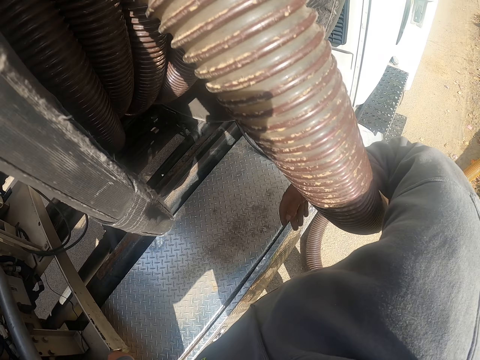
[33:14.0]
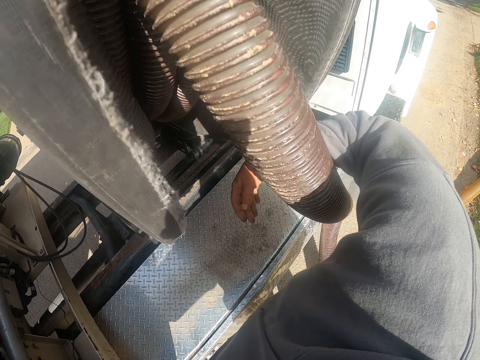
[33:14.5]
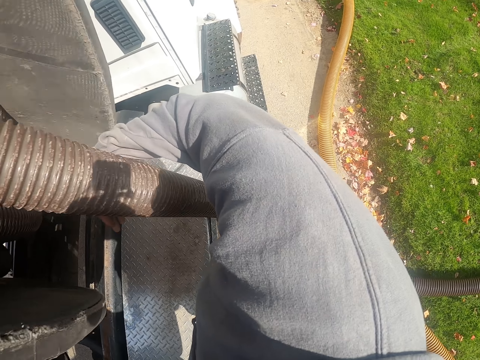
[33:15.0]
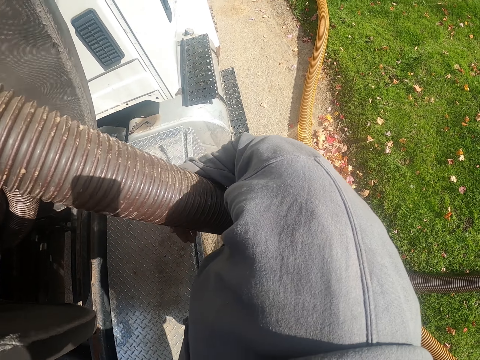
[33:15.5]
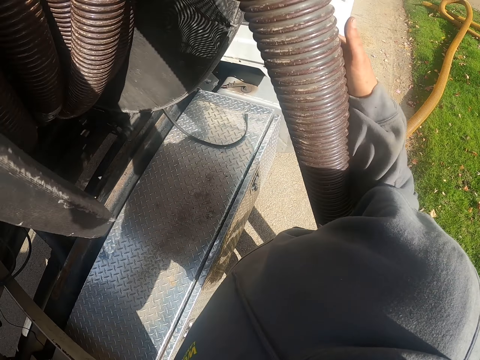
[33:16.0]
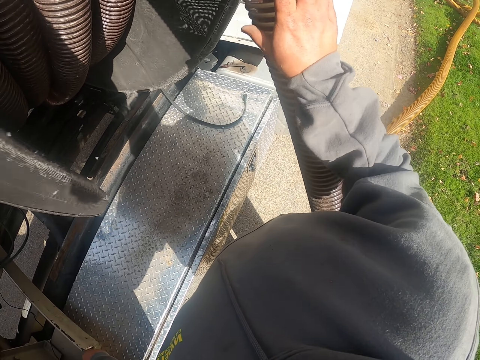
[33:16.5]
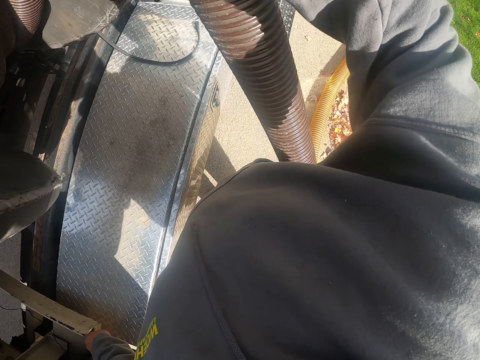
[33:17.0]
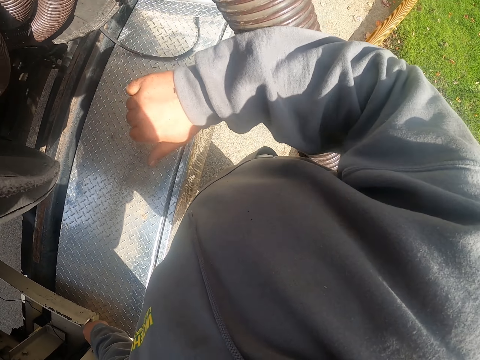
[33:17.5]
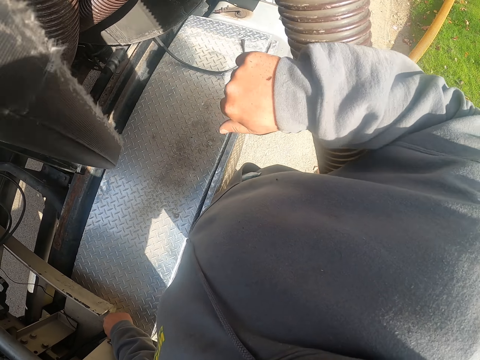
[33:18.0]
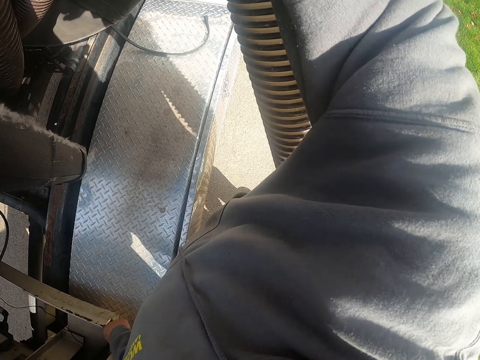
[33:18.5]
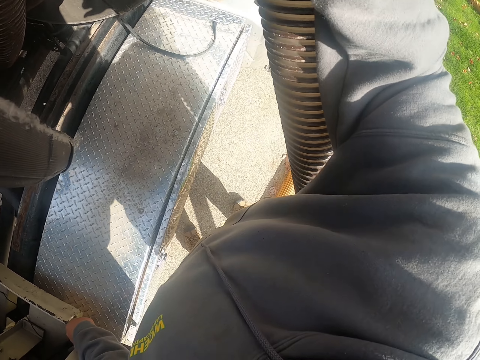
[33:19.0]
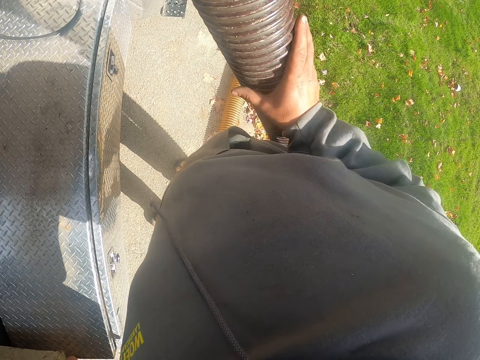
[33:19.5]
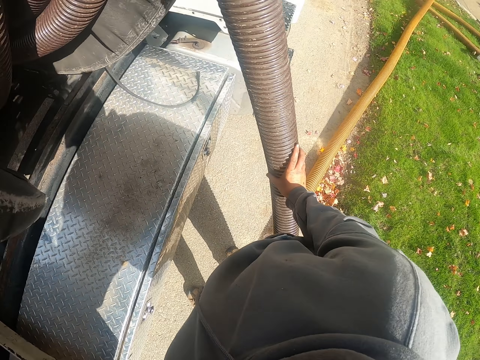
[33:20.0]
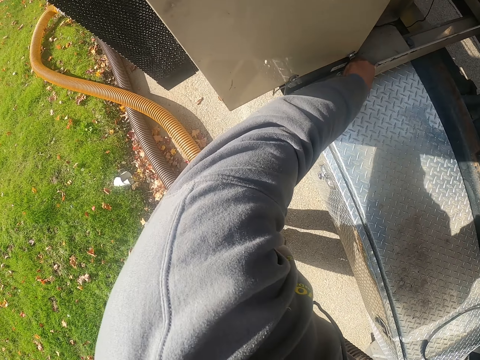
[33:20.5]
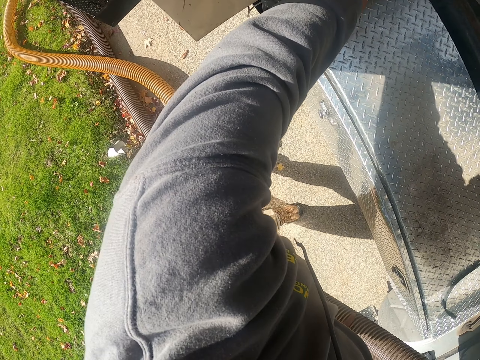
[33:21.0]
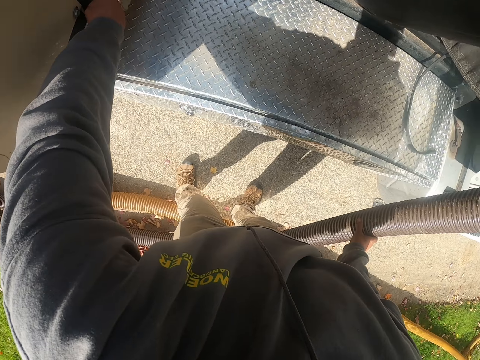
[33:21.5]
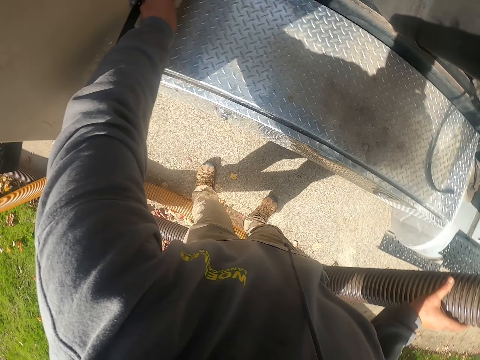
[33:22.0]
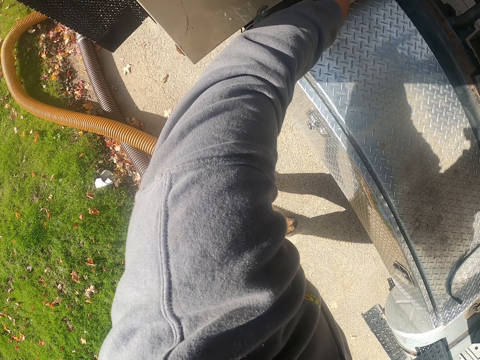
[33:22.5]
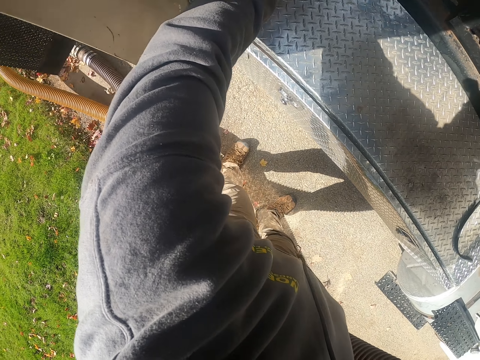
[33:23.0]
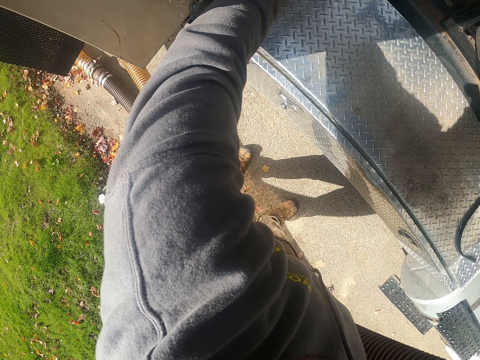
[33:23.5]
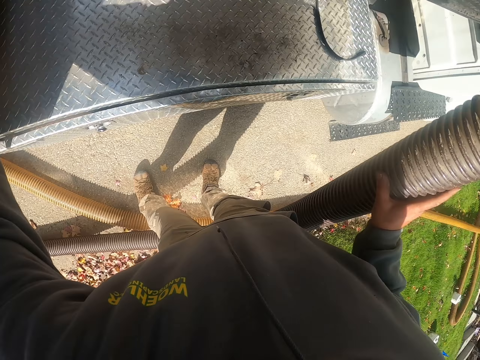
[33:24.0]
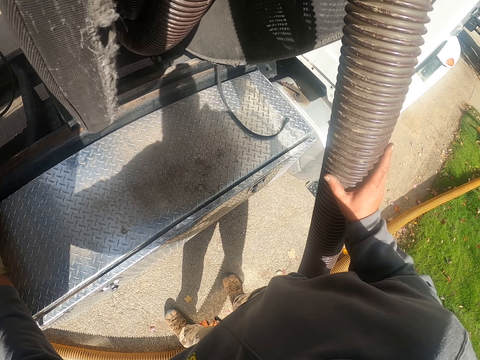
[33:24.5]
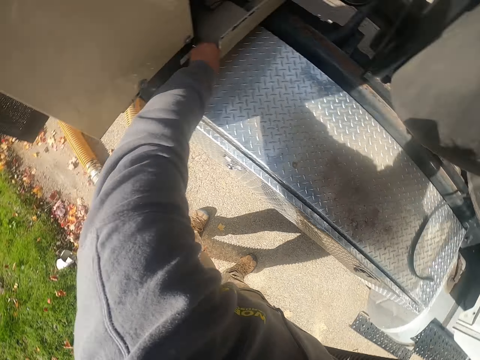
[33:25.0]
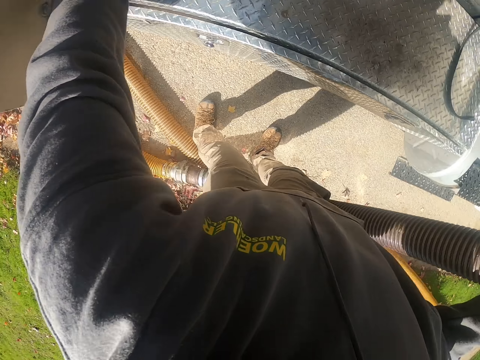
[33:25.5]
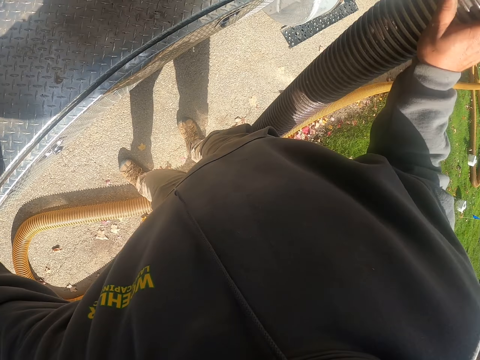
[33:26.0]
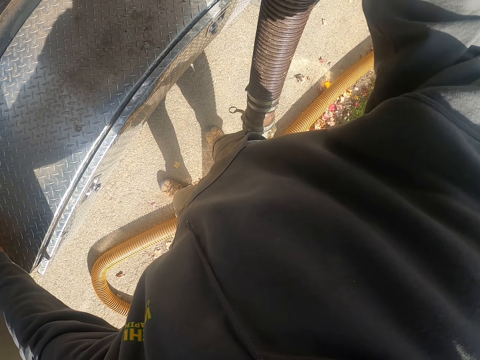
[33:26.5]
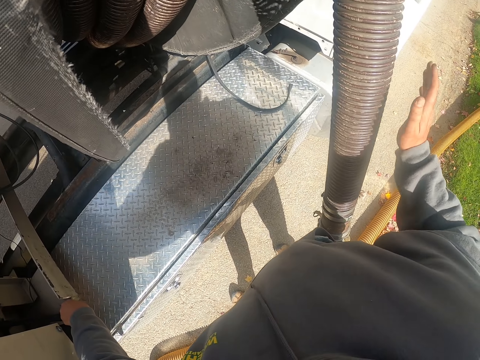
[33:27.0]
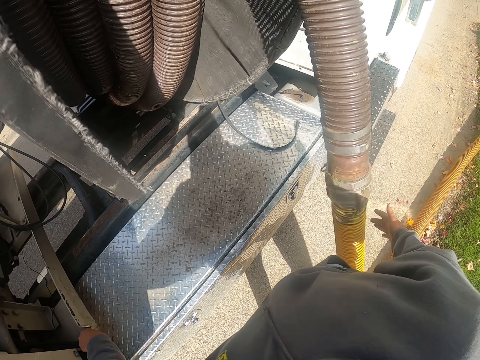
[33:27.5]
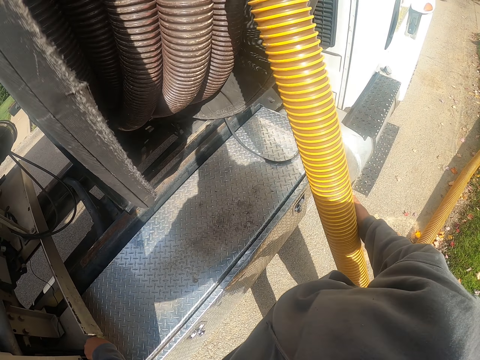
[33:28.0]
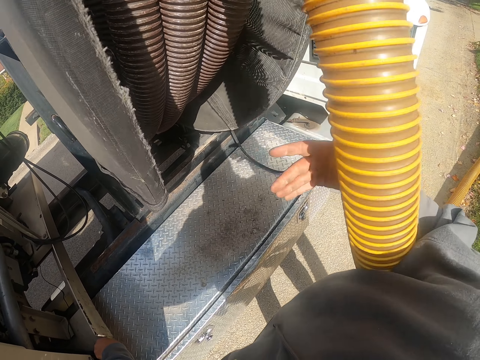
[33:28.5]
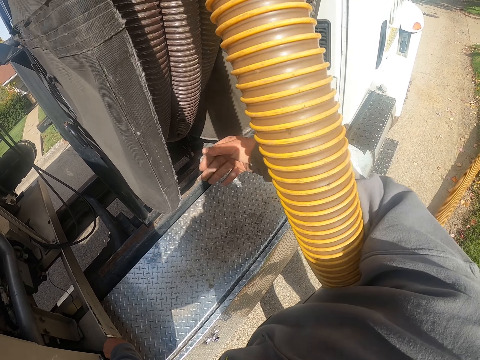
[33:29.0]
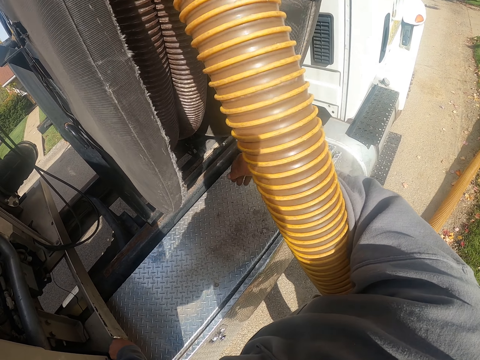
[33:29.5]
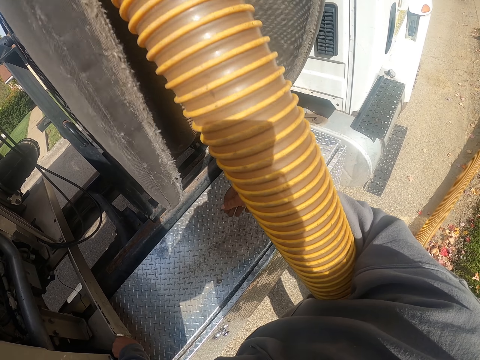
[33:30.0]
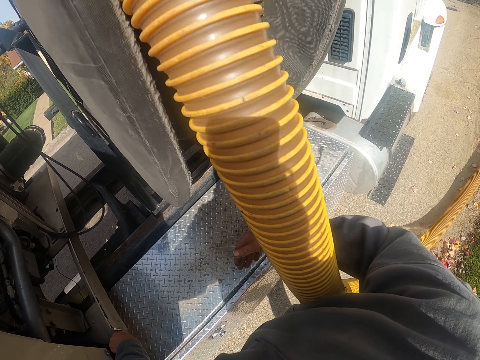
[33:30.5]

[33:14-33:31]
The camera wearer looks sideways. They move their hand on the rolling pipe.

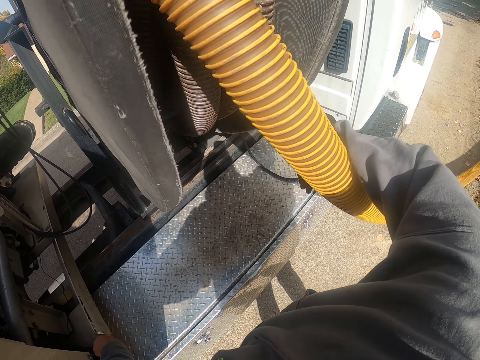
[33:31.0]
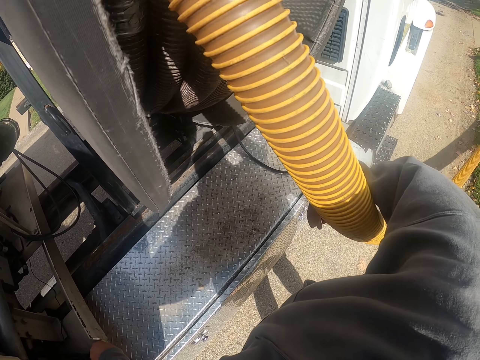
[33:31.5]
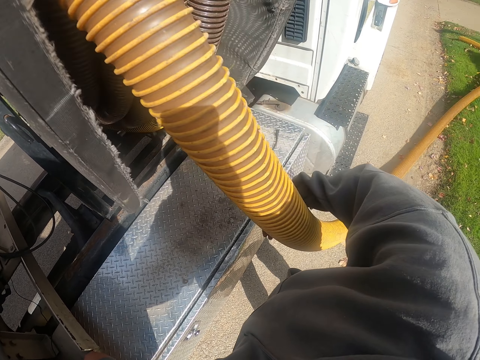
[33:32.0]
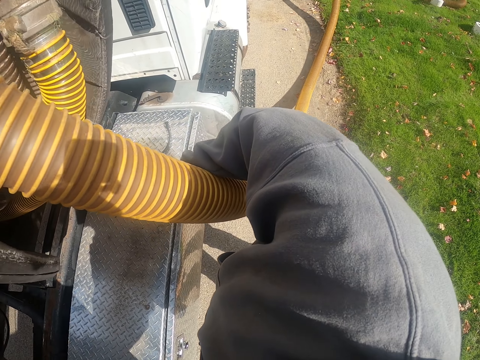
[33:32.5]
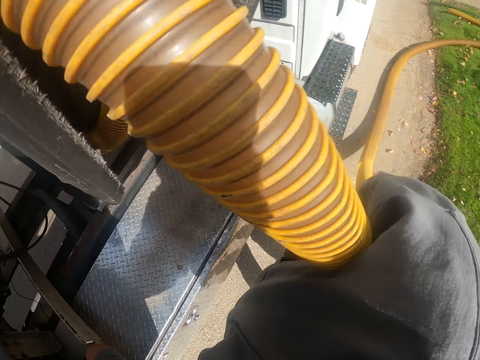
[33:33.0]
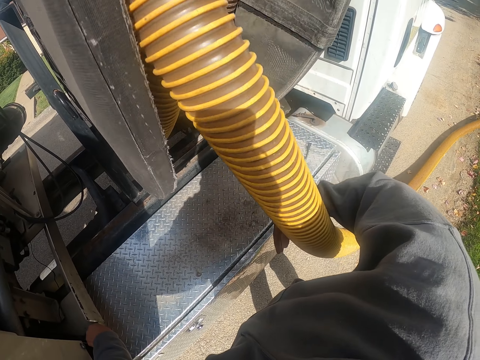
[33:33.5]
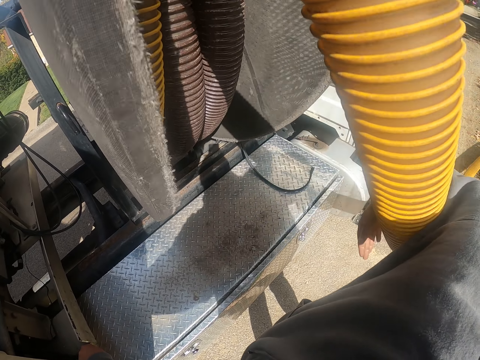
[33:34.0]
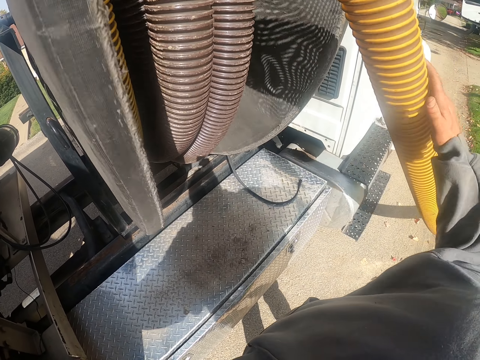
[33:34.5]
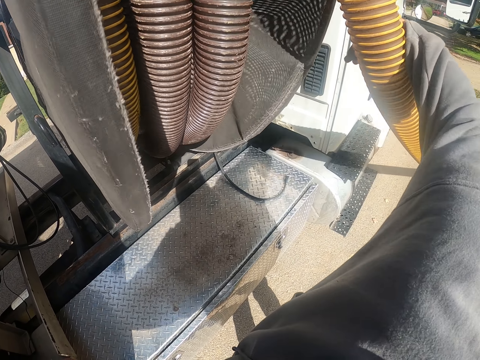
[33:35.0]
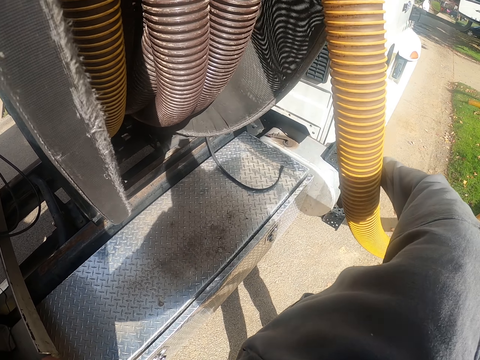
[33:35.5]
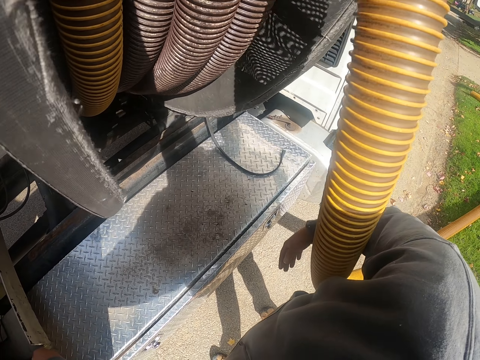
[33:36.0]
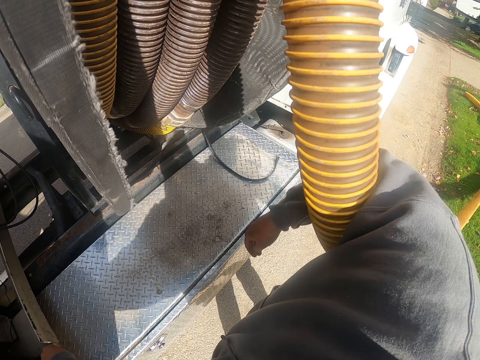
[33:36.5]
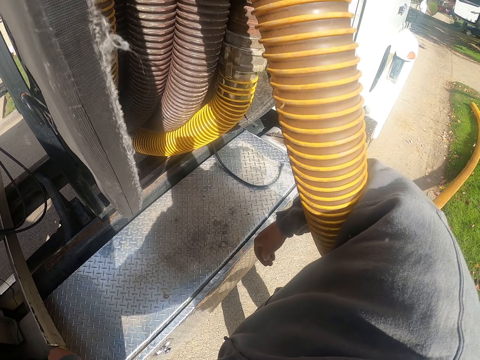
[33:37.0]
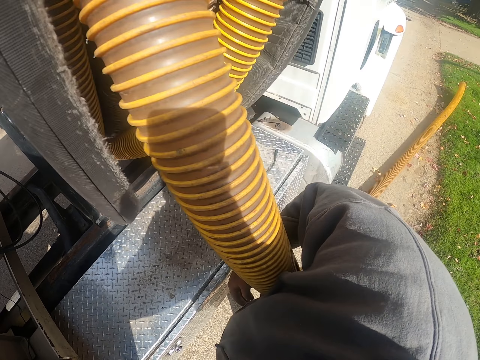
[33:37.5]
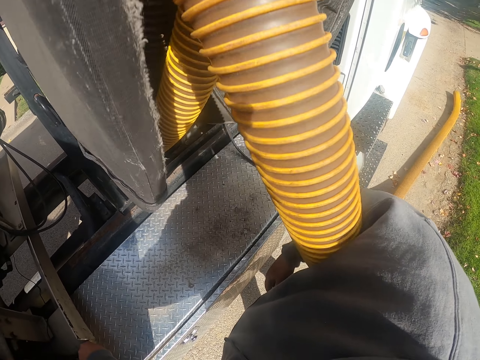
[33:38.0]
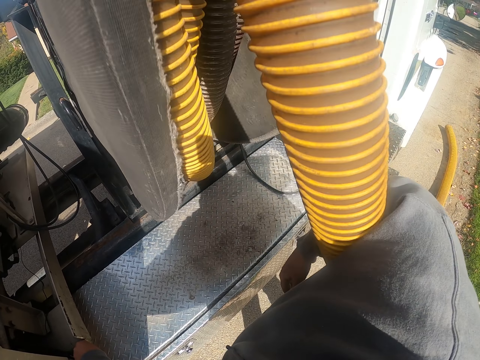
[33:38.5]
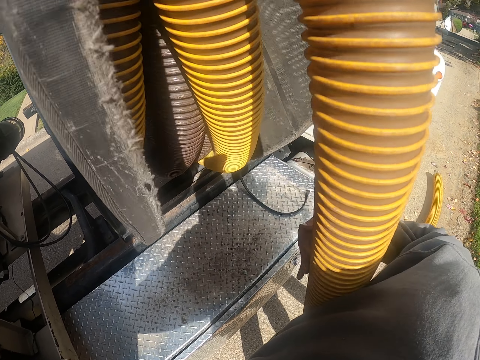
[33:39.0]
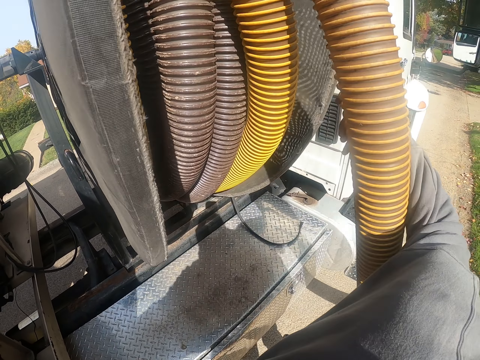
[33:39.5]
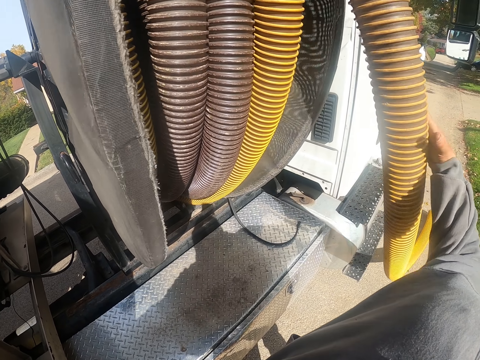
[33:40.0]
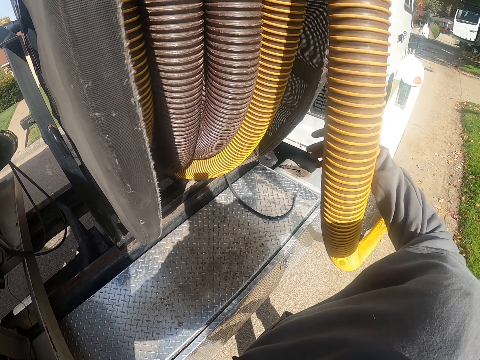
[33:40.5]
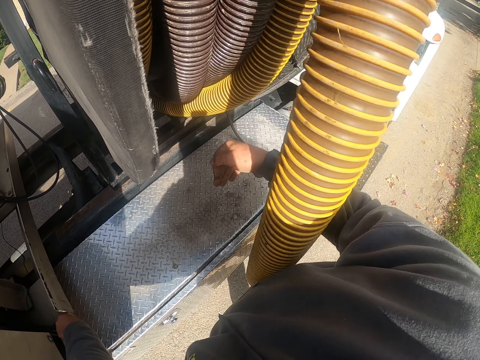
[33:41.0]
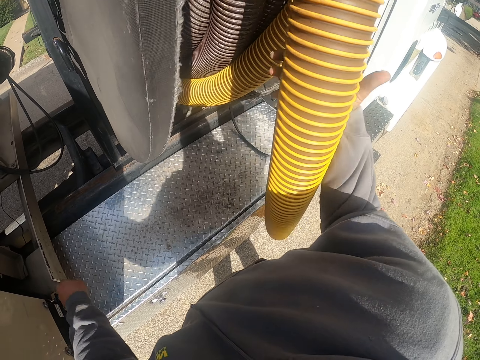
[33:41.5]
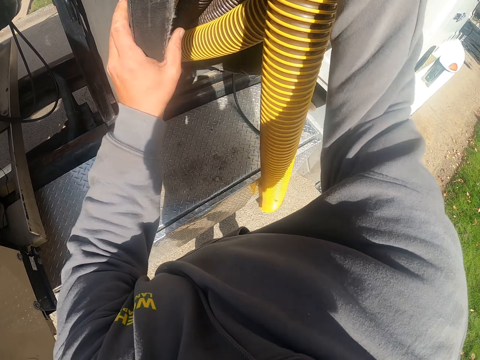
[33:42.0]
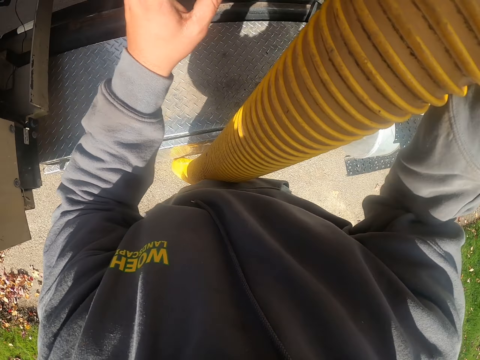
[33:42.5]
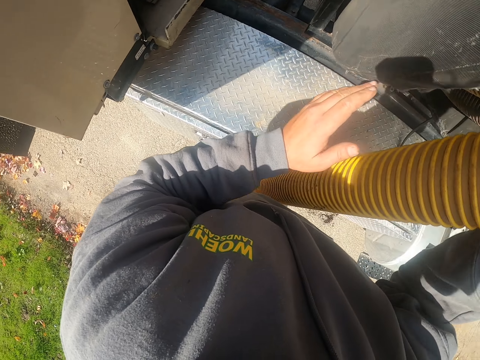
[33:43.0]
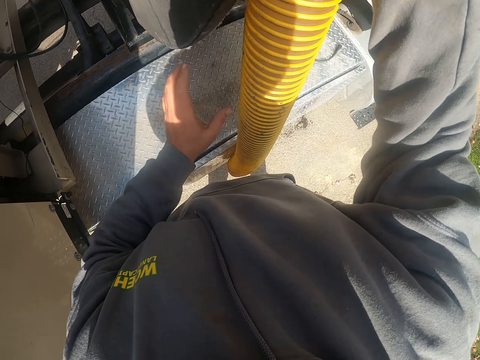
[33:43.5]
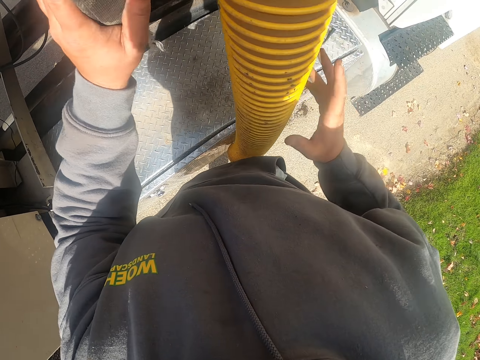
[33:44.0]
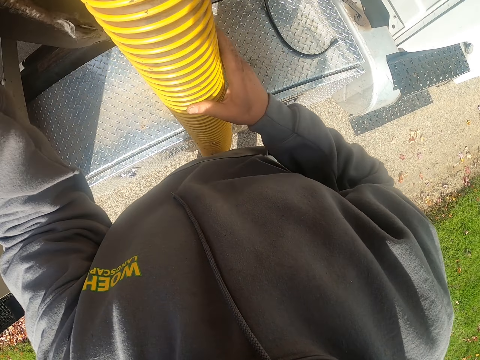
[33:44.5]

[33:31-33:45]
The camera wearer holds the pipe.
